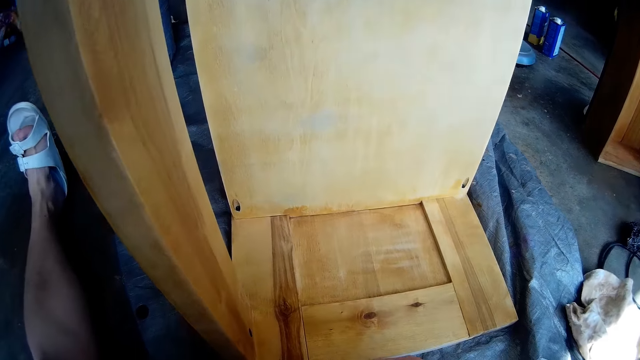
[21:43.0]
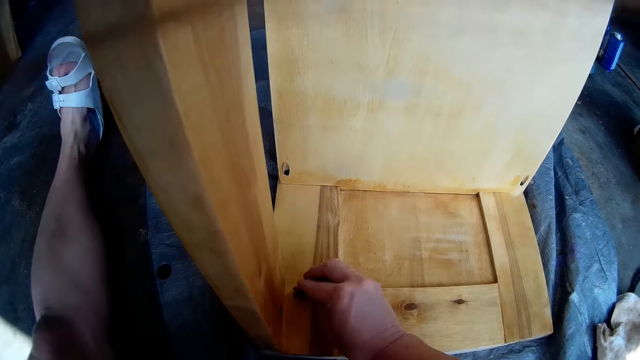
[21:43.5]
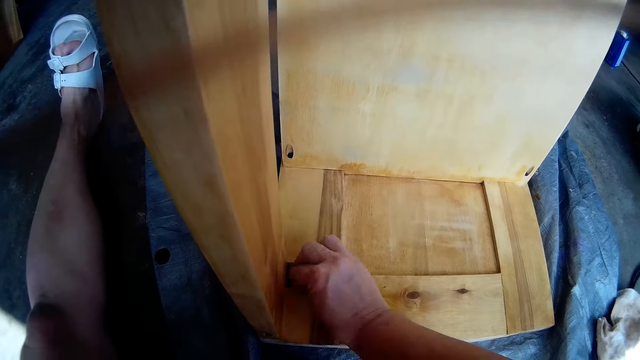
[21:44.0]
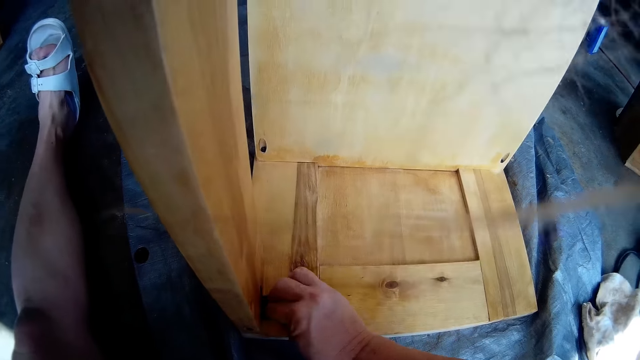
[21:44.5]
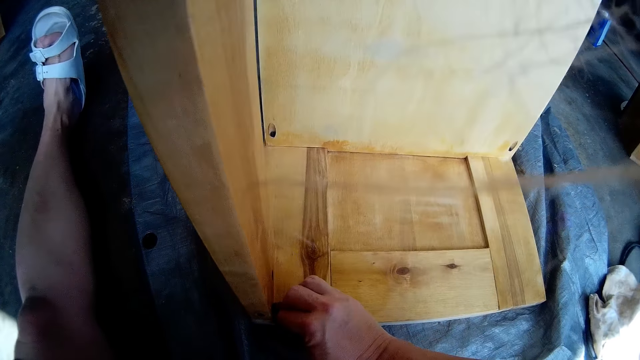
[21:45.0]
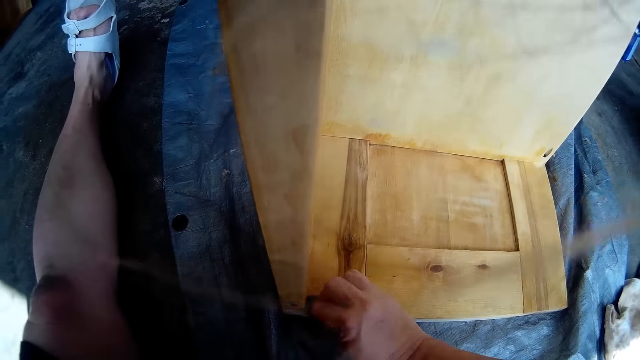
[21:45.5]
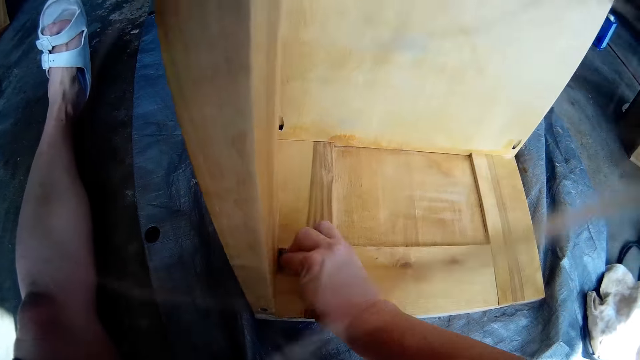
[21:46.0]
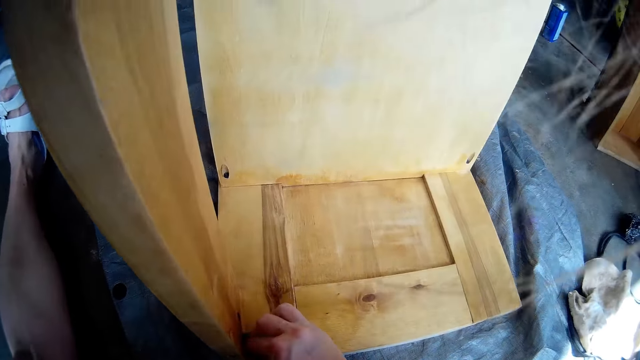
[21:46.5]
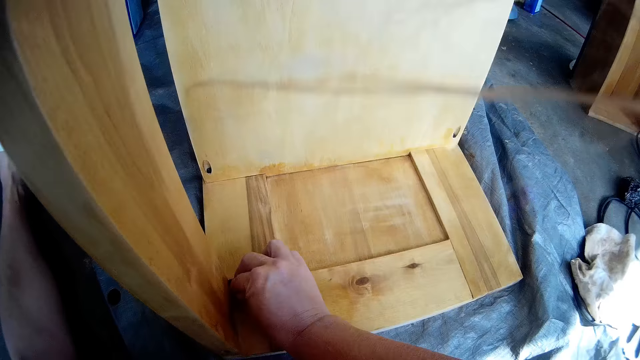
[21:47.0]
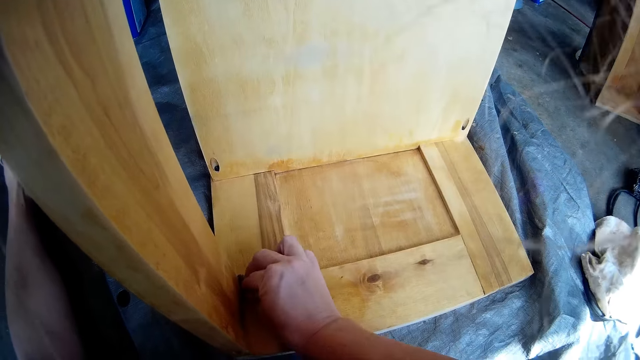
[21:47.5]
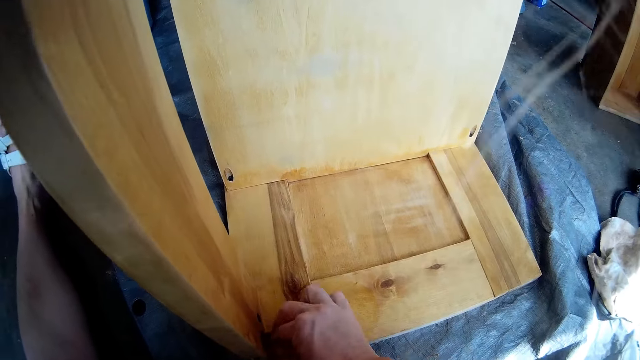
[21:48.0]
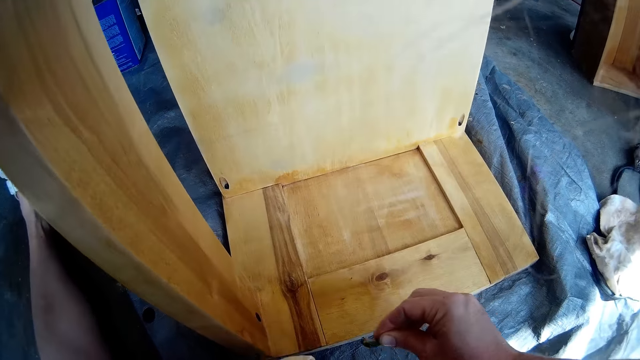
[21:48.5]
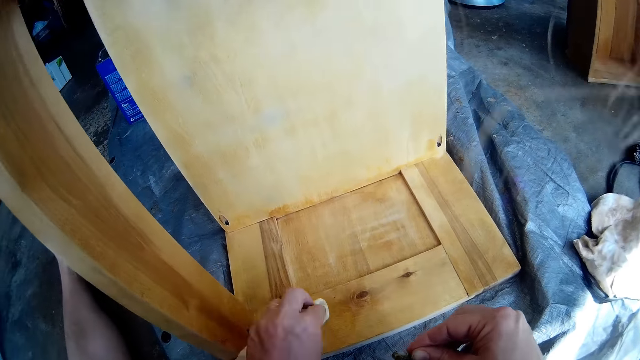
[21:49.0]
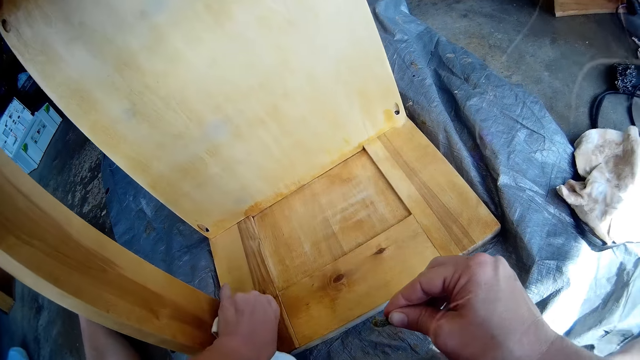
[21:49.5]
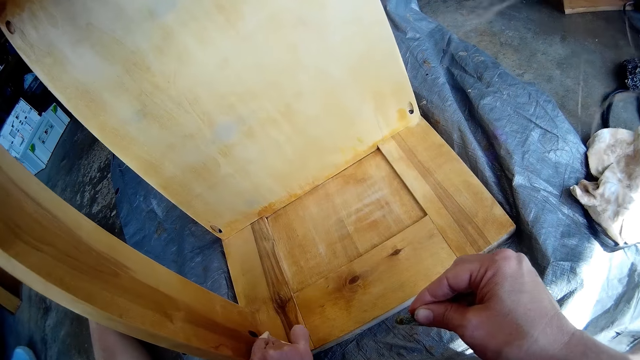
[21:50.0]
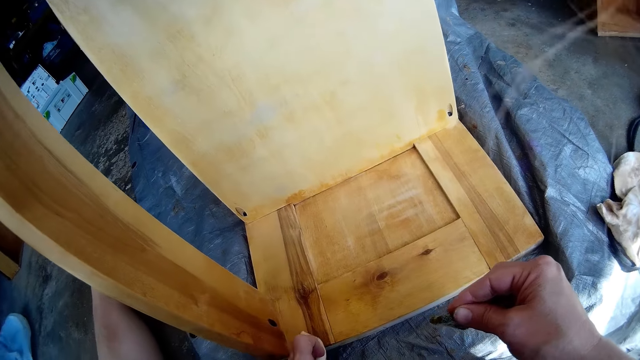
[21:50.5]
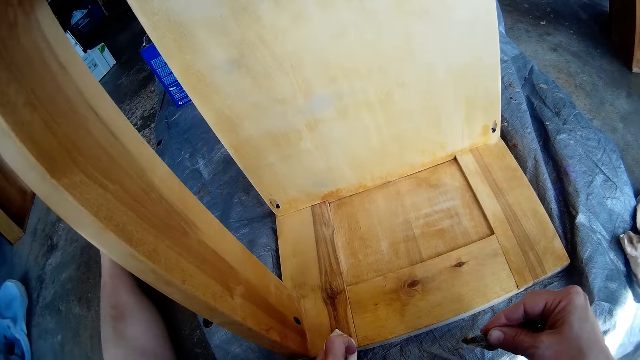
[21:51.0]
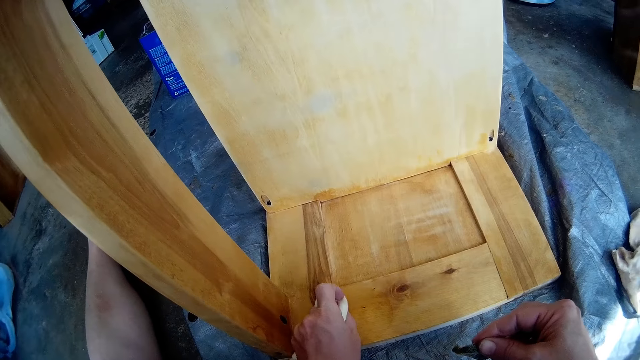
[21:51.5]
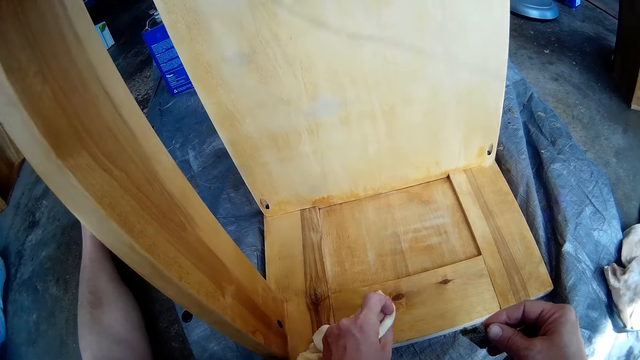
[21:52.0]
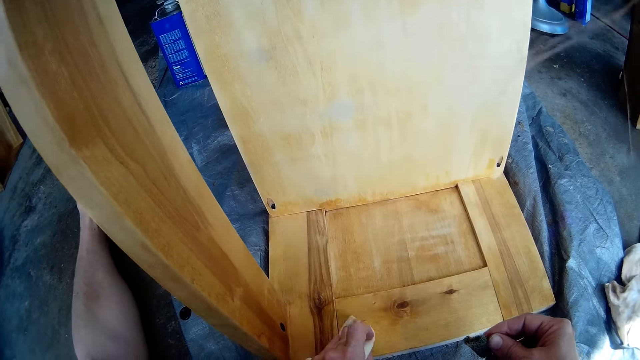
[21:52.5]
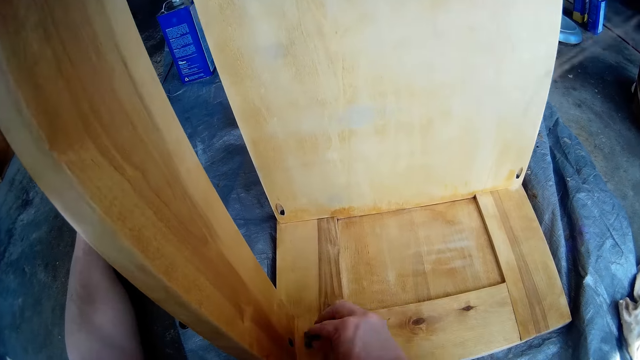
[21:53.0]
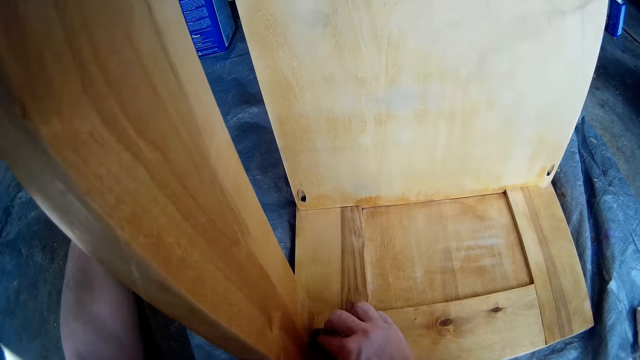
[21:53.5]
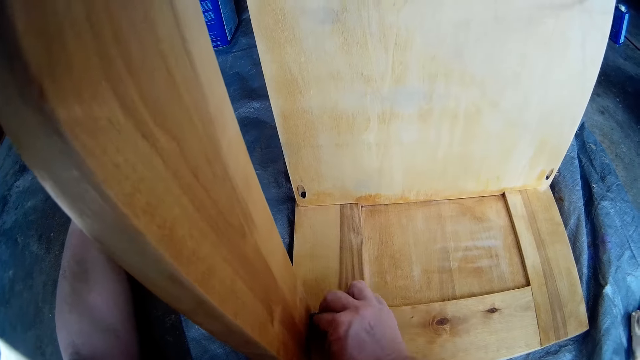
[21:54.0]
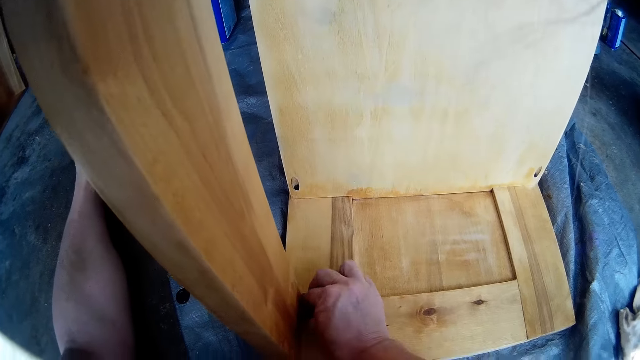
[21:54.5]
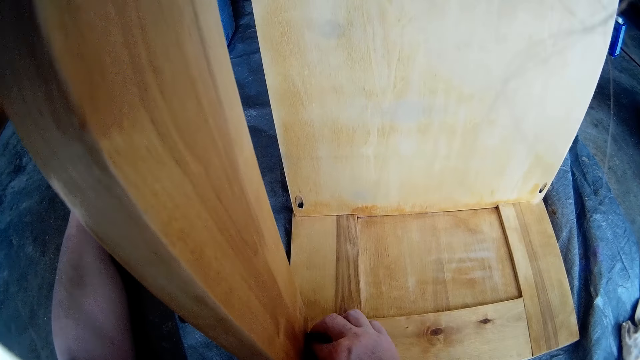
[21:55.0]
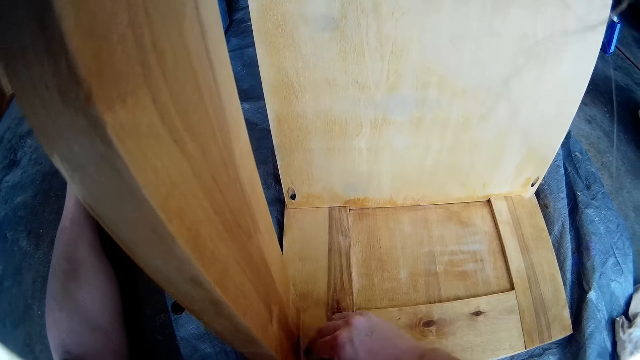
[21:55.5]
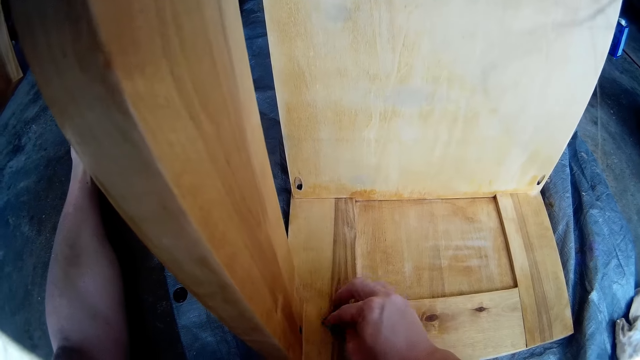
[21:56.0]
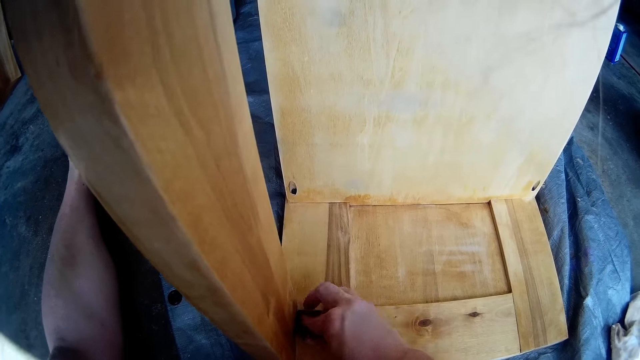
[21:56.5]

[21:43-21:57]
The camera wearer smoothens the furniture with the sandpaper in his right hand. He cleans the furniture with the cloth in his left hand. He smoothens the furniture with the sandpaper in his right hand.

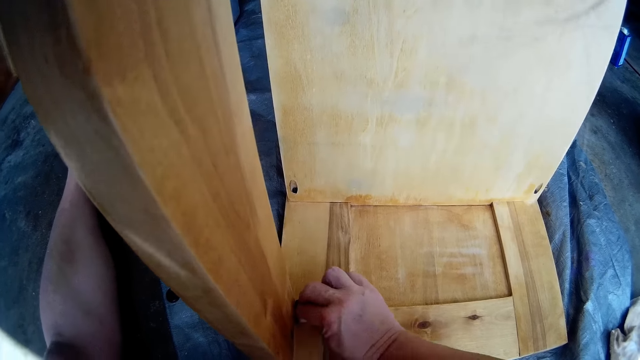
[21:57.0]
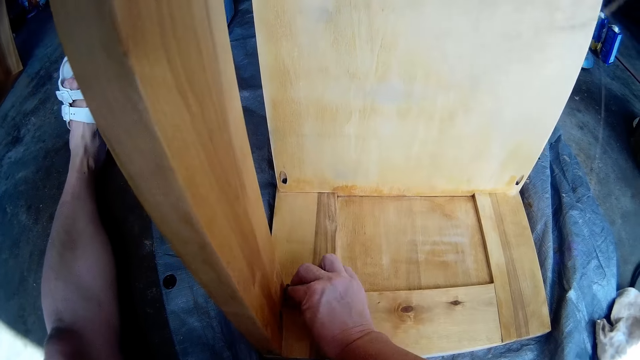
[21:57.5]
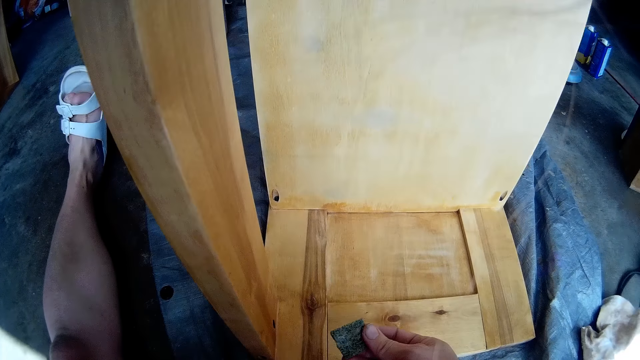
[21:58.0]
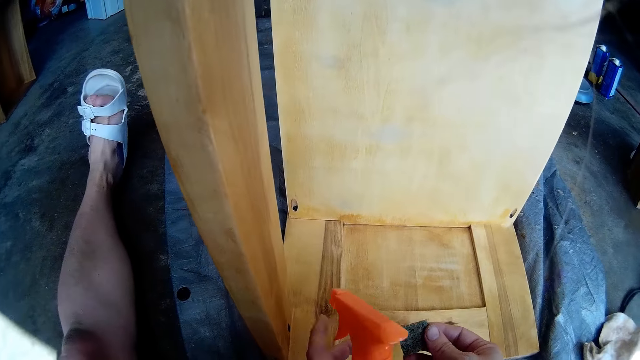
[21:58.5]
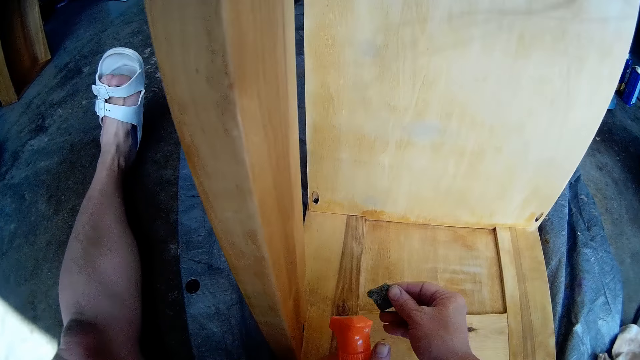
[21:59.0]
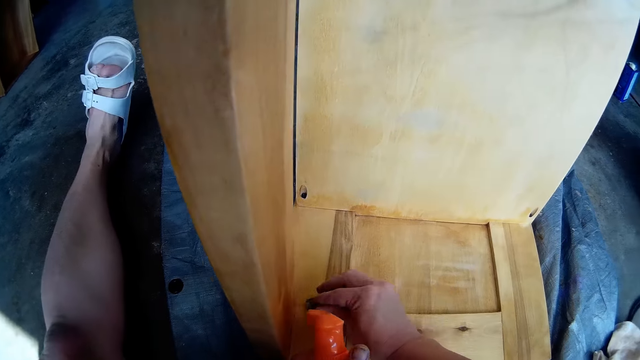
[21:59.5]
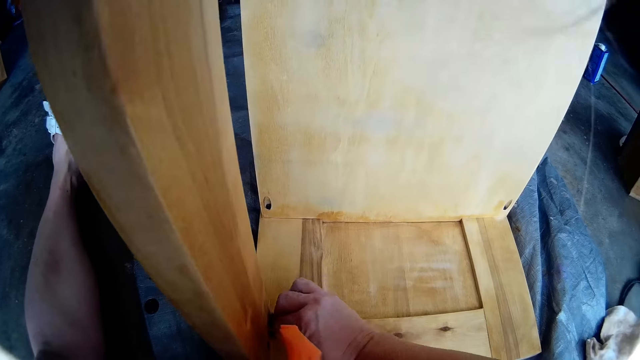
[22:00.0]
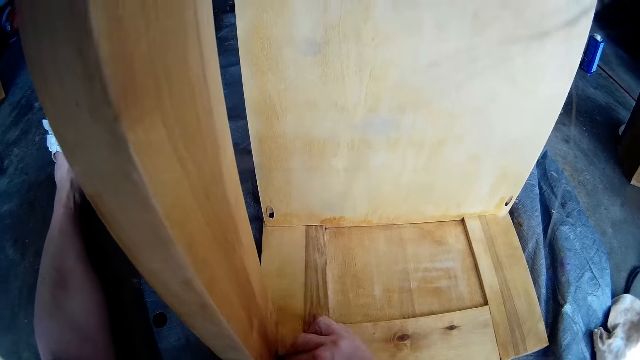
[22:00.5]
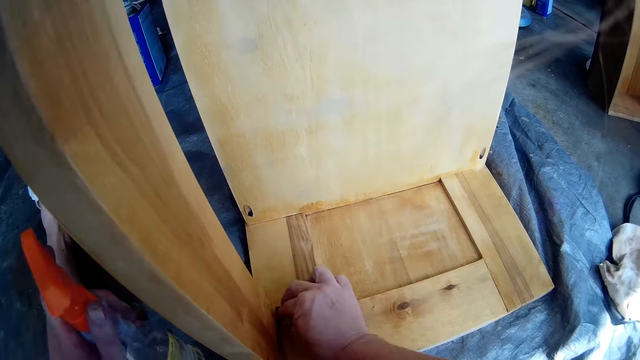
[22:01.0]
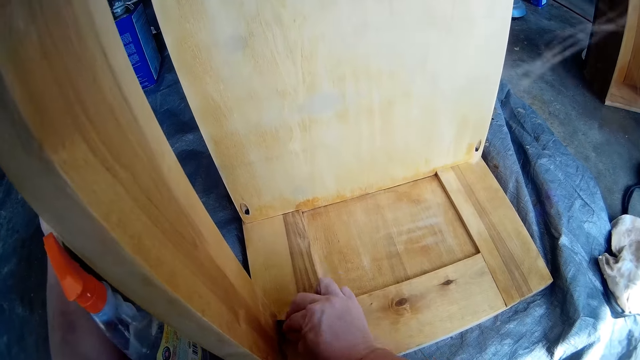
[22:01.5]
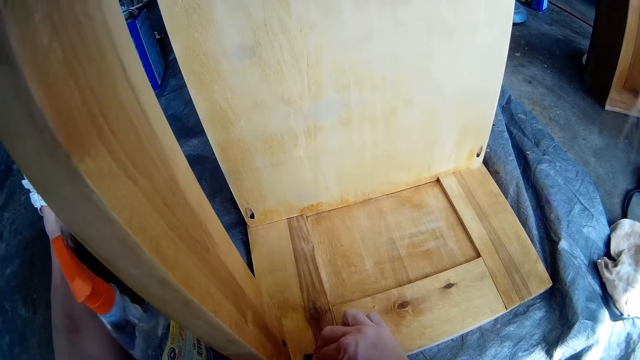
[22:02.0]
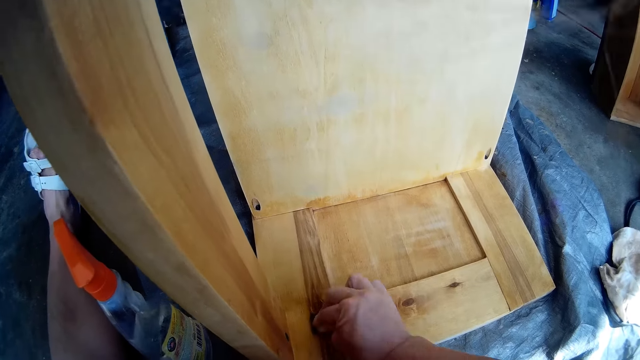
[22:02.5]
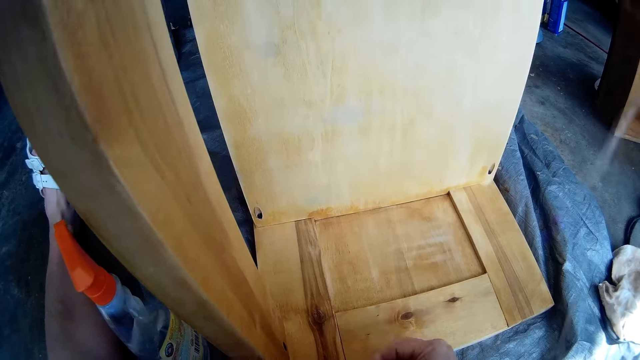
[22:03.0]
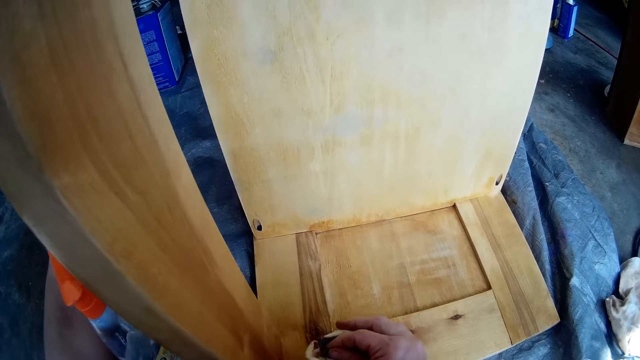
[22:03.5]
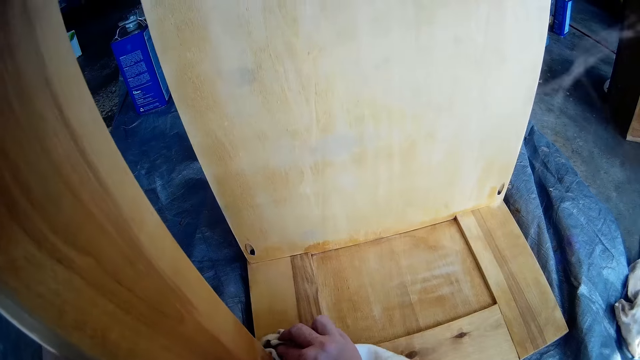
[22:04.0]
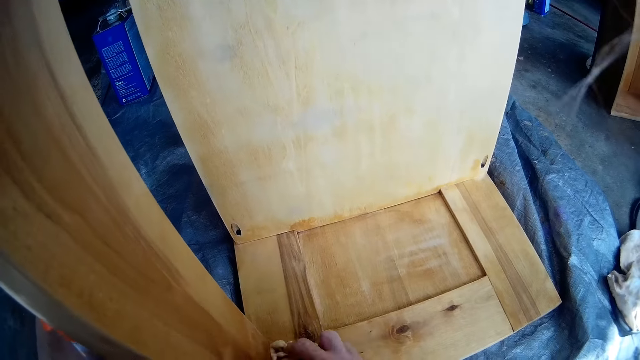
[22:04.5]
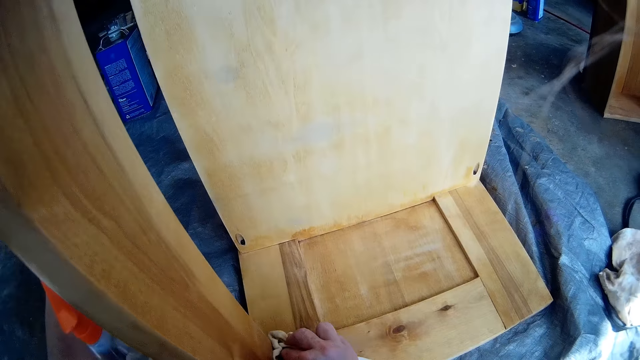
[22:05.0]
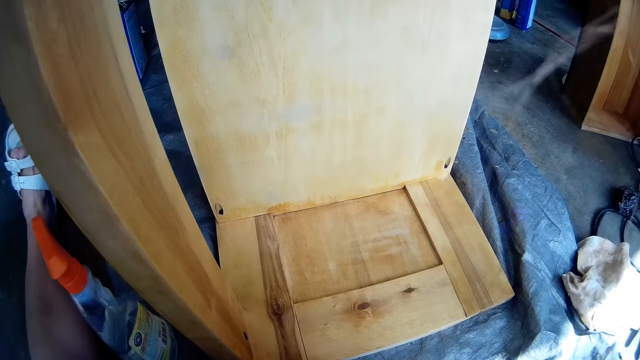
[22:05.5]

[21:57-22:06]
The camera wearer sprays the furniture with the polish spray in his left hand. He smoothens the furniture with the sandpaper in his right hand. He drops the polish spray on the floor with his left hand. He scrubs the wood with the sandpaper. He cleans the furniture with the cloth in his right hand.
